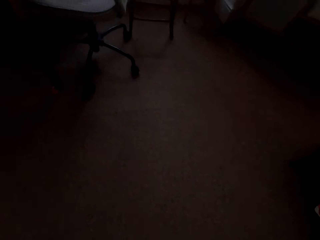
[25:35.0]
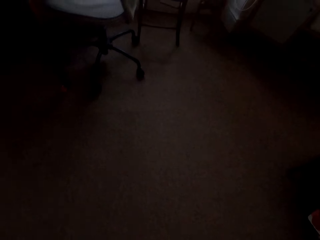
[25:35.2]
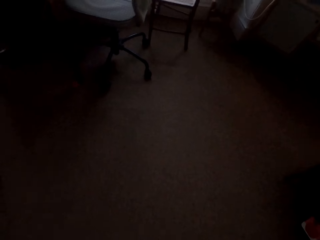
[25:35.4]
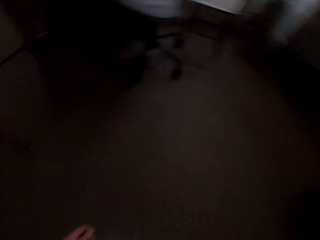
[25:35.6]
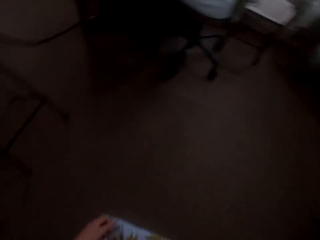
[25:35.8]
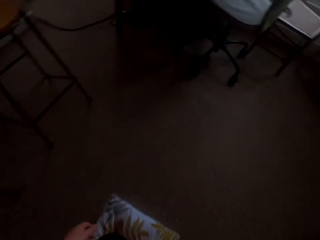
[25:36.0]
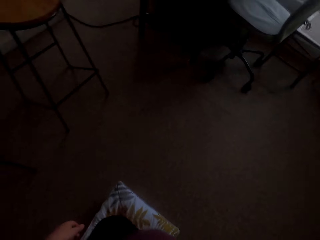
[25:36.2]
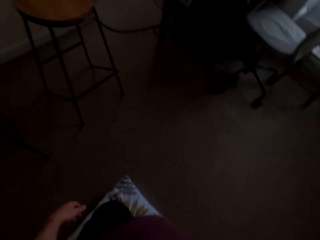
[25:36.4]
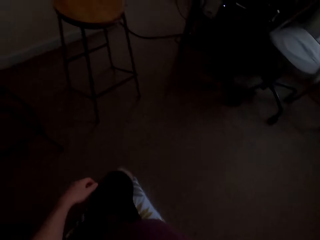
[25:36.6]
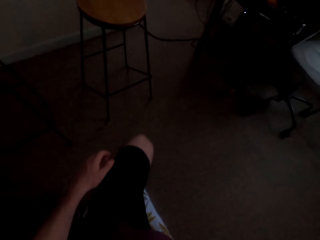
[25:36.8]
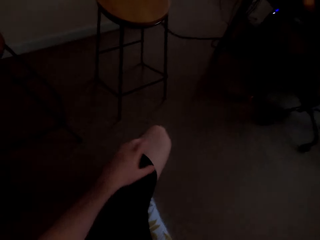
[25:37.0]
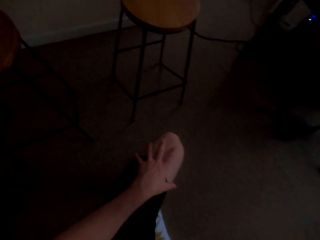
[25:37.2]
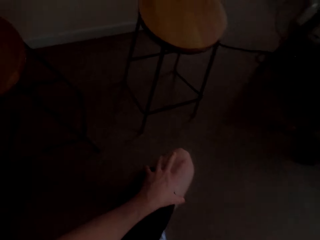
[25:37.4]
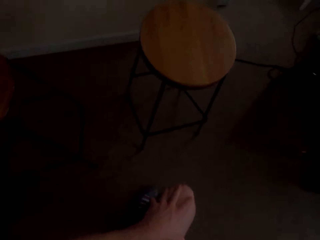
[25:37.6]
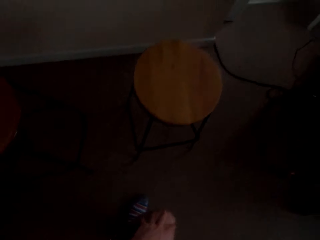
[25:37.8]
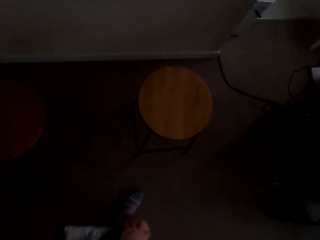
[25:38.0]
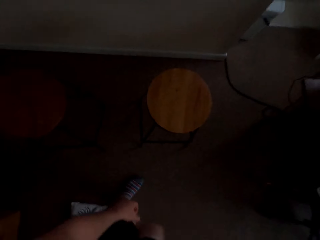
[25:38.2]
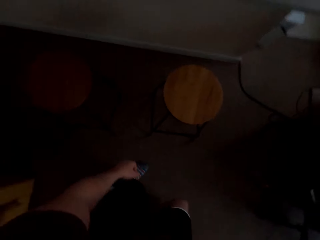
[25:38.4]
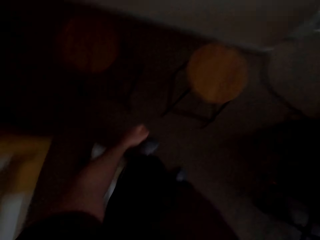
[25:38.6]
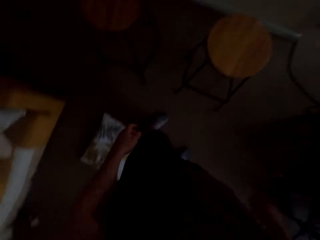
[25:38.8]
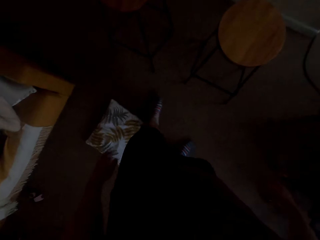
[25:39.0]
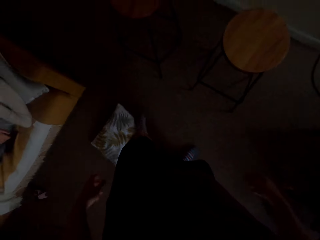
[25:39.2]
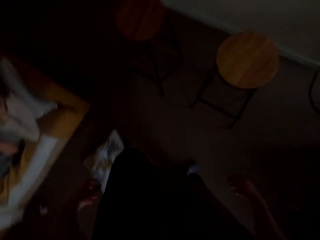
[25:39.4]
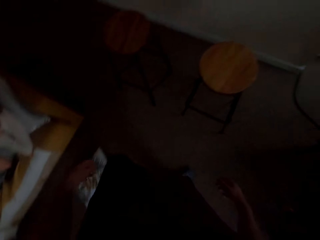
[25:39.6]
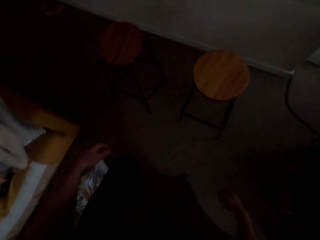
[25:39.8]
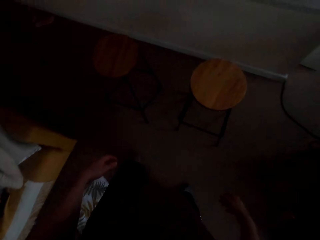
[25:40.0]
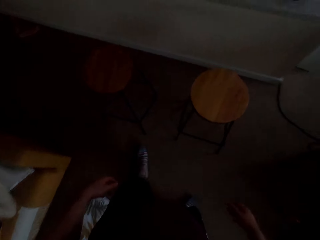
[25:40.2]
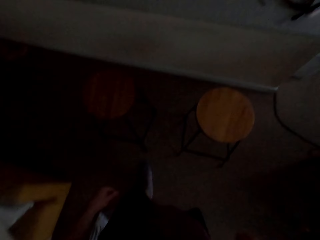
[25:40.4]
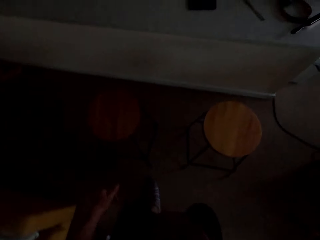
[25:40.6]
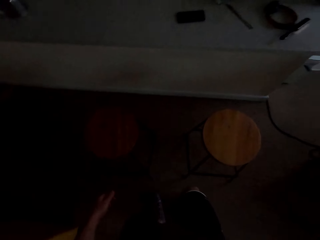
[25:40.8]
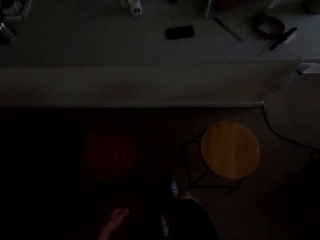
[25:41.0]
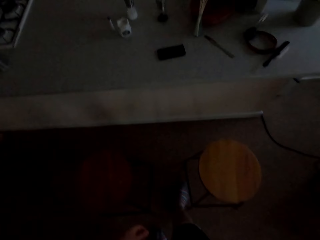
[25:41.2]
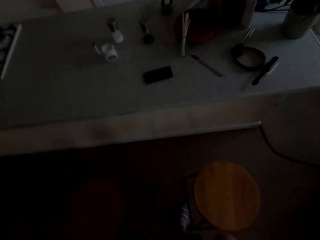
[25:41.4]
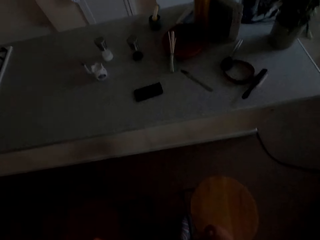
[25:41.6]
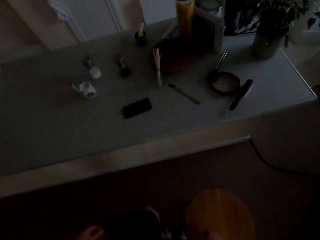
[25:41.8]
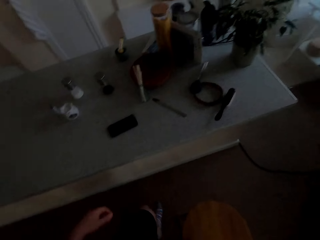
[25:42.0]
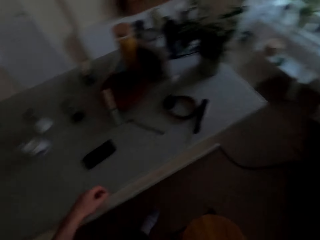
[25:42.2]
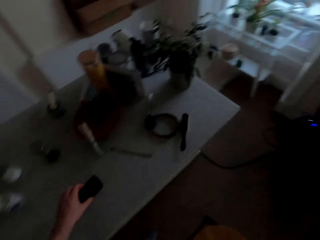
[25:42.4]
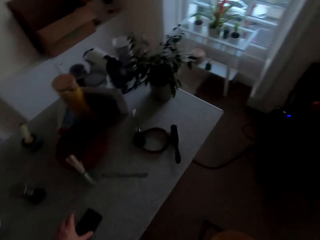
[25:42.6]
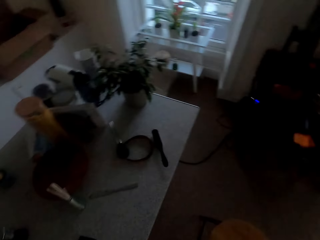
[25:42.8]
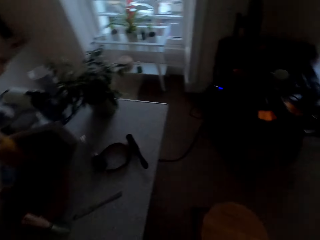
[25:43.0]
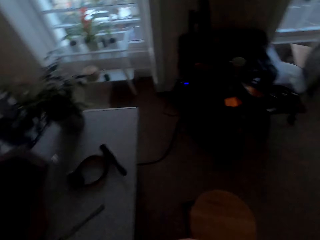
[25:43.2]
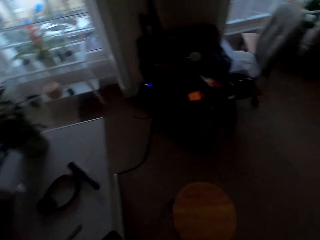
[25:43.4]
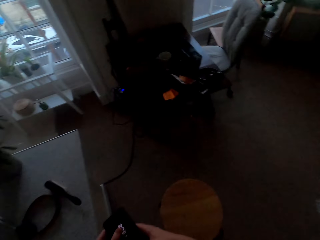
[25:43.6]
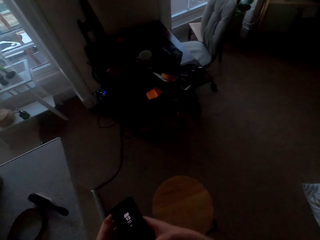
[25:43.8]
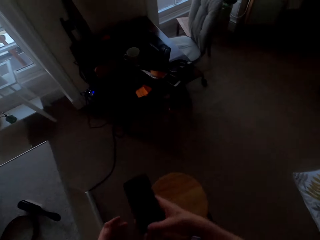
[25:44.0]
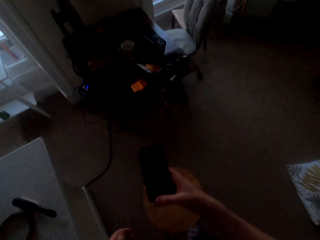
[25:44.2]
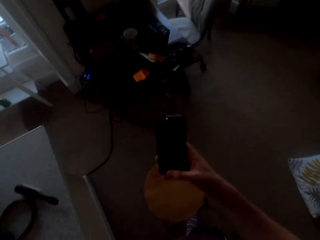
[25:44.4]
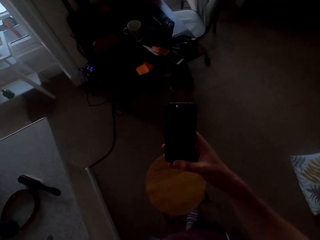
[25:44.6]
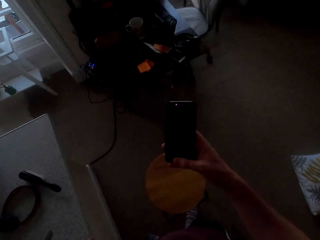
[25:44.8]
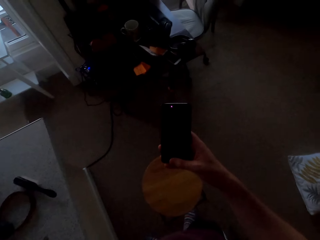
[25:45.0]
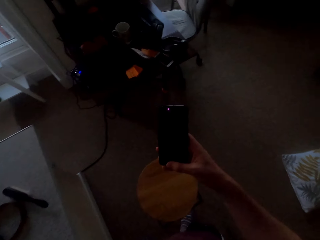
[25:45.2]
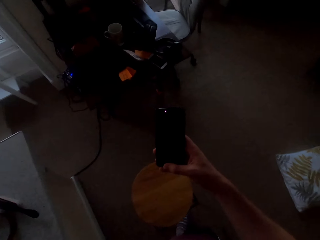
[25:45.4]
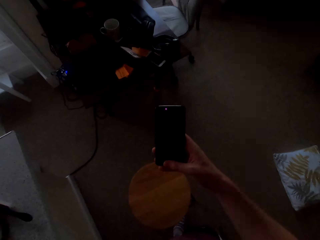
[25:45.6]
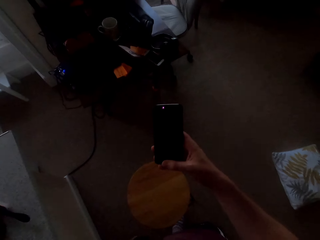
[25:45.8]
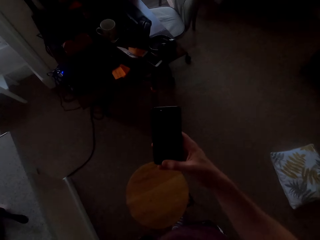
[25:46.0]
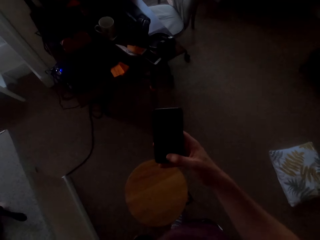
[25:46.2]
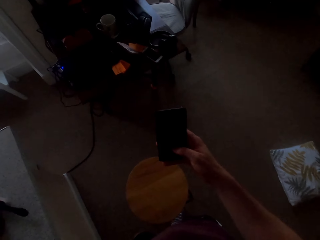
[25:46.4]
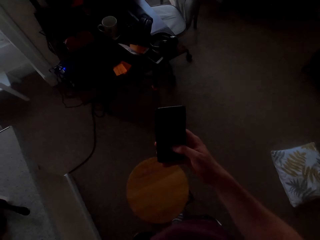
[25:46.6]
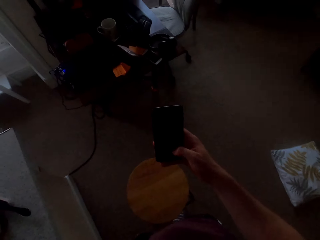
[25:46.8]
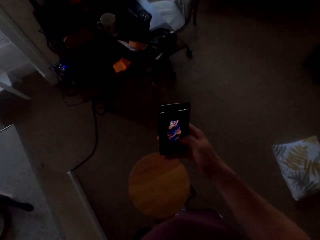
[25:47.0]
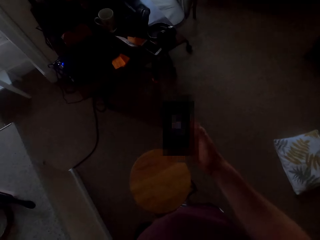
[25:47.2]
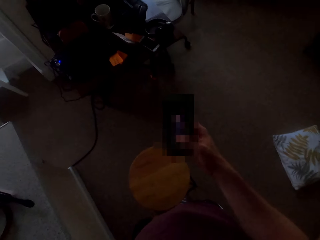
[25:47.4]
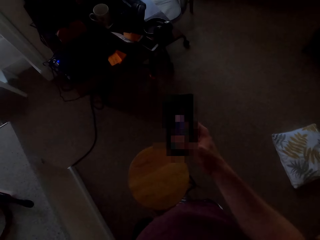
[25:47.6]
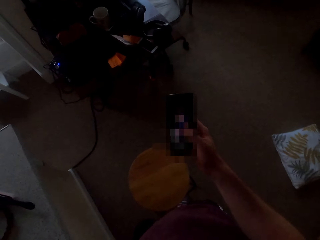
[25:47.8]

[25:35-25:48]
The camera wearer stands up. He picks up his phone. He scrolls the phone.

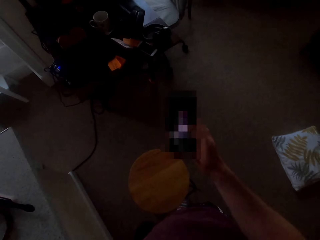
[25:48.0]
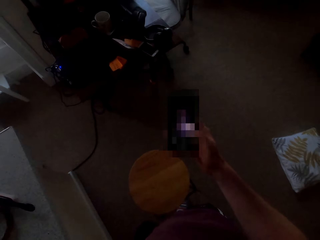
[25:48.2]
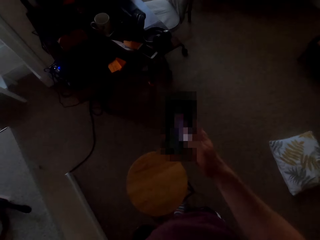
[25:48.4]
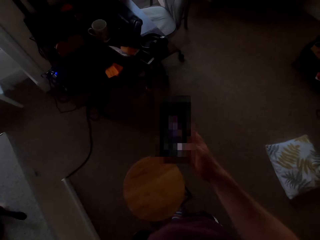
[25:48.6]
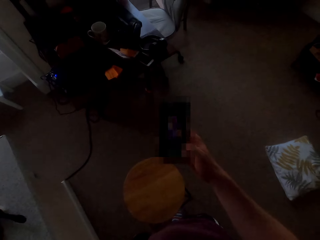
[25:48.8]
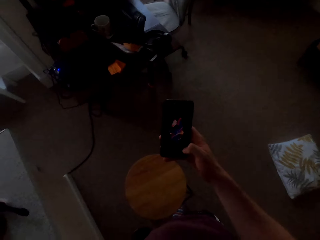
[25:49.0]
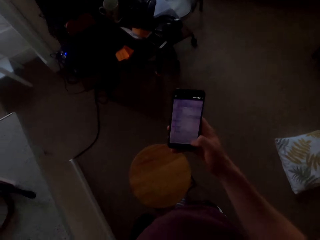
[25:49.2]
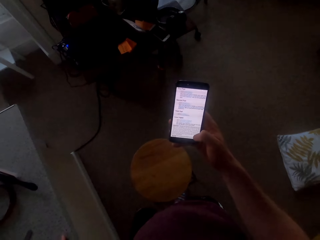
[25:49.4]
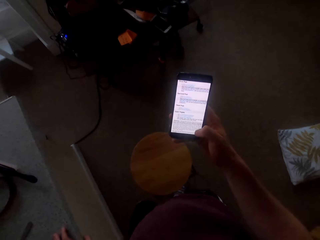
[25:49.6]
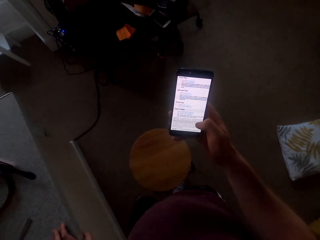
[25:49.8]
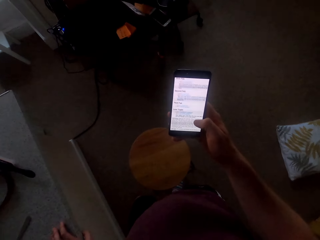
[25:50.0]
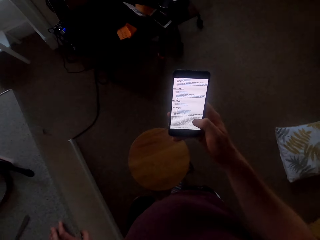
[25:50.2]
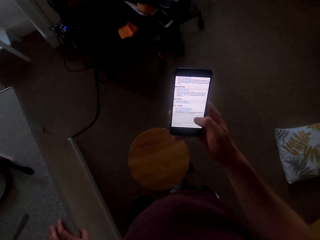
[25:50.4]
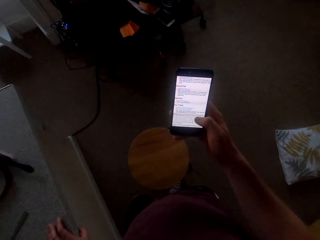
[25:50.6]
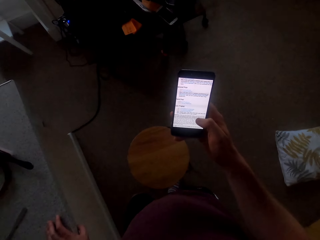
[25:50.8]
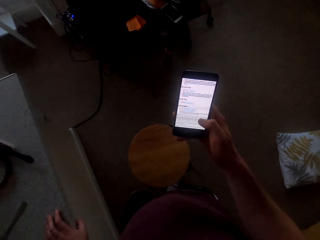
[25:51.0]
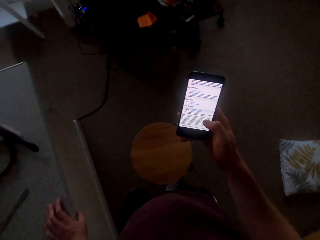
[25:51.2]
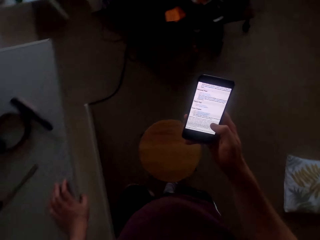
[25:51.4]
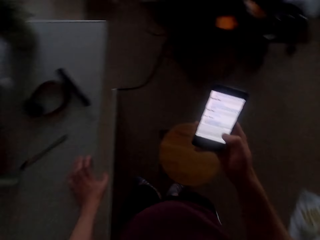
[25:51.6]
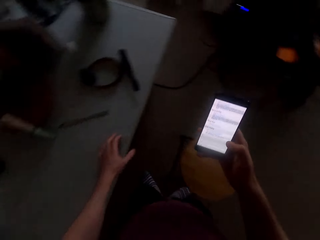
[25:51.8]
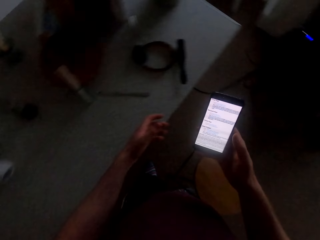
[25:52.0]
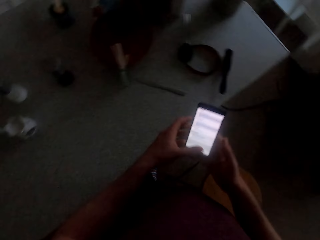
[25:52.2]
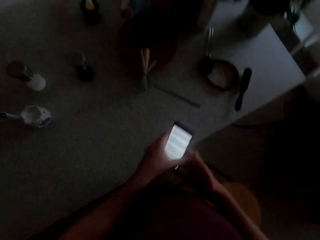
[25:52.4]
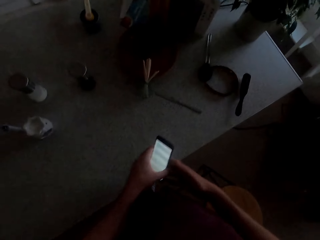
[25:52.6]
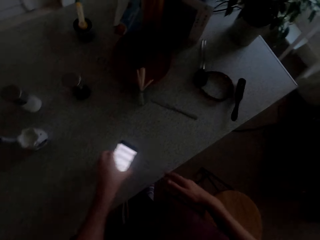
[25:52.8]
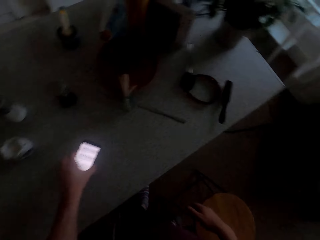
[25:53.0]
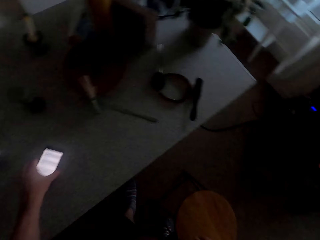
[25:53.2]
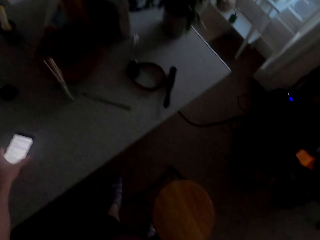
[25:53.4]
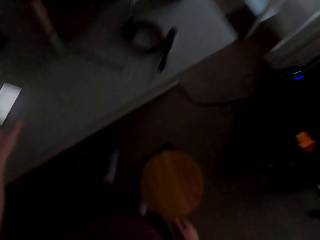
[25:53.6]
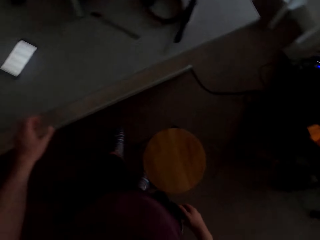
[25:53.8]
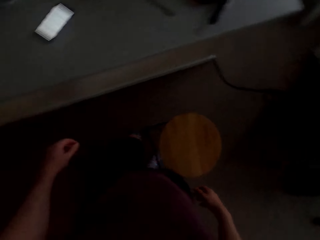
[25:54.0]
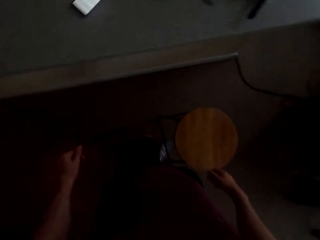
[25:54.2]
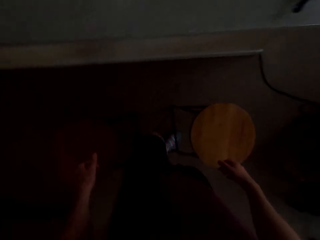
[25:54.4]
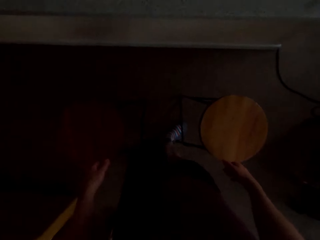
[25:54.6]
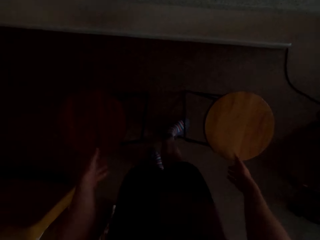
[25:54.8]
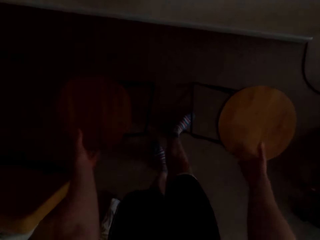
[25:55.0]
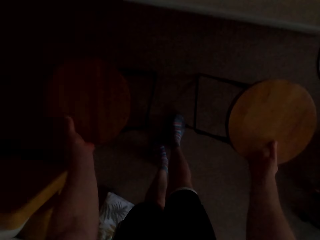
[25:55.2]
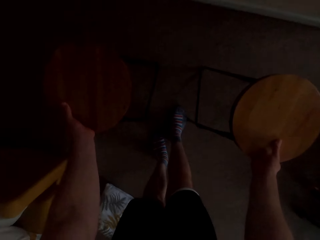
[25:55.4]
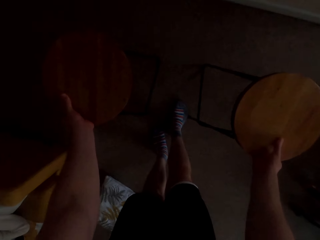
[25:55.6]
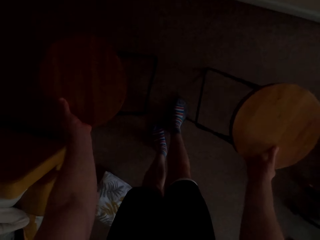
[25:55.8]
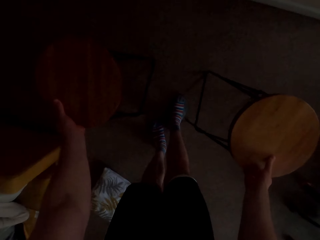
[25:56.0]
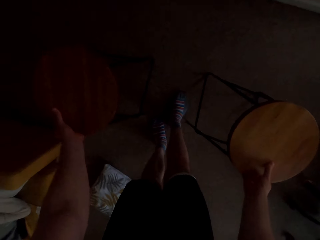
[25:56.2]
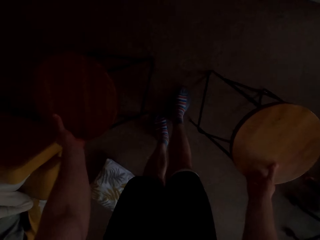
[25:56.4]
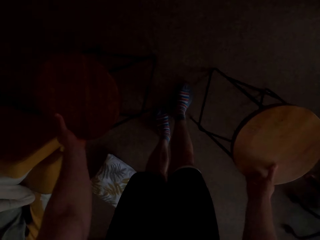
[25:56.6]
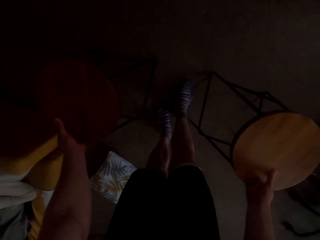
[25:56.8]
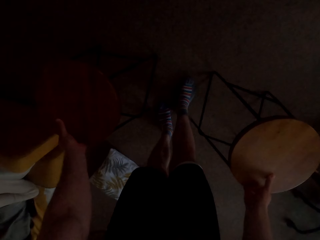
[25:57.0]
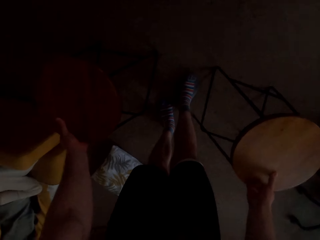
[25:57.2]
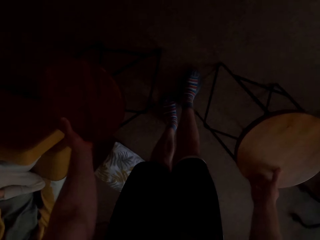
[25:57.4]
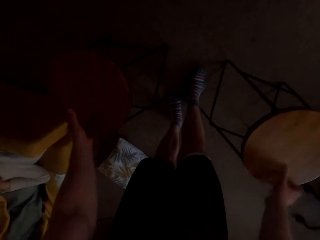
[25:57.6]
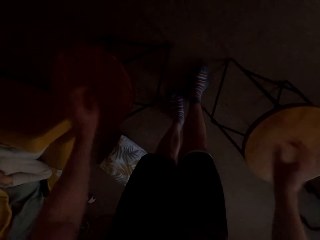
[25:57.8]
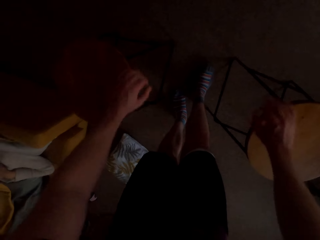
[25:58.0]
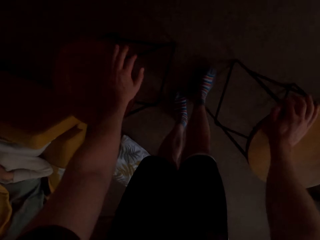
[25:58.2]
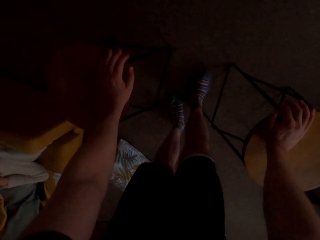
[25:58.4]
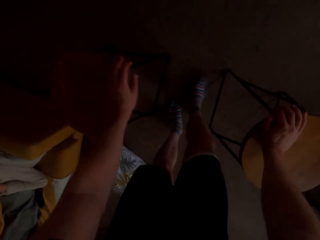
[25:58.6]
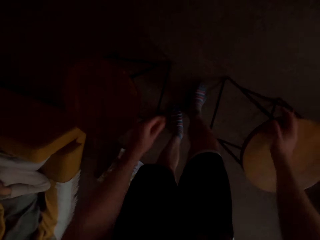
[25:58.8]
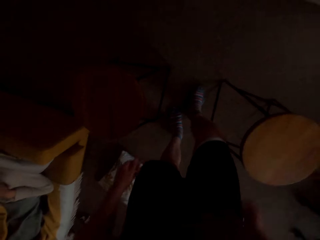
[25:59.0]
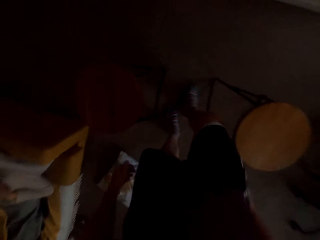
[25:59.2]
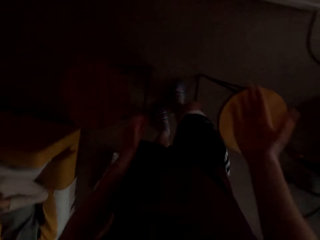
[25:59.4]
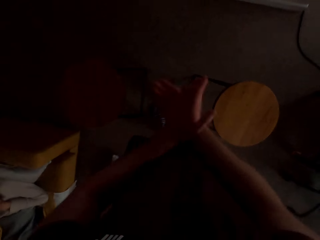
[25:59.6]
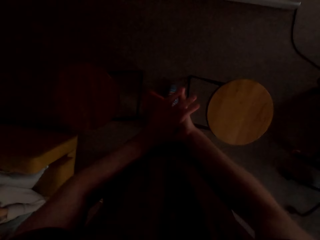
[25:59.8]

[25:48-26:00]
The camera wearer browses on the phone. They put the phone on the kitchen counter. They move the kitchen stool.
